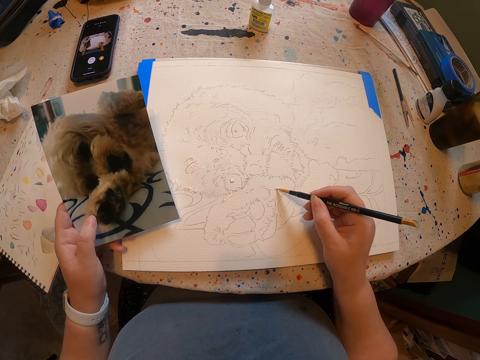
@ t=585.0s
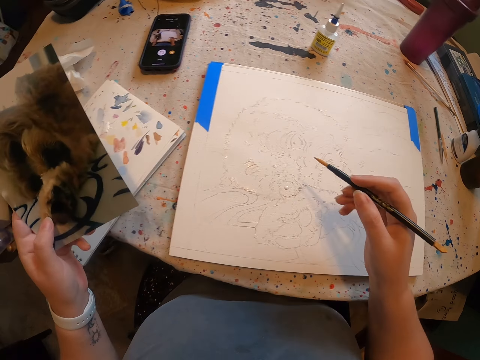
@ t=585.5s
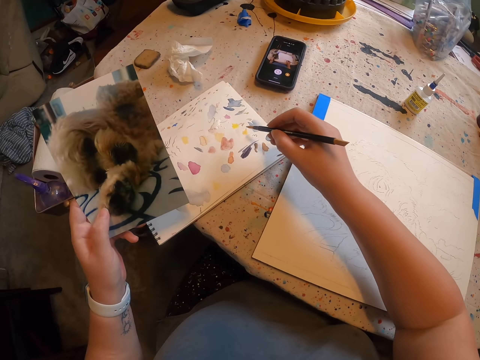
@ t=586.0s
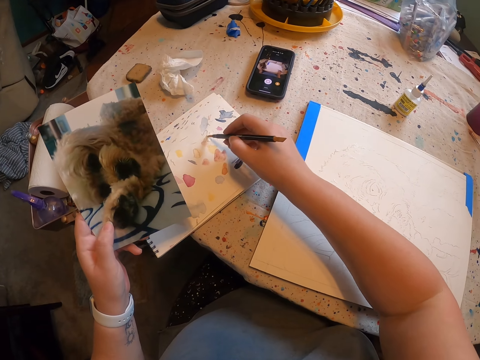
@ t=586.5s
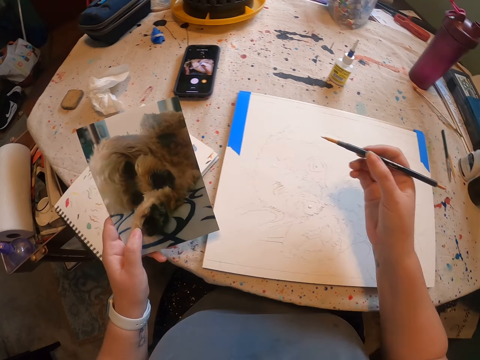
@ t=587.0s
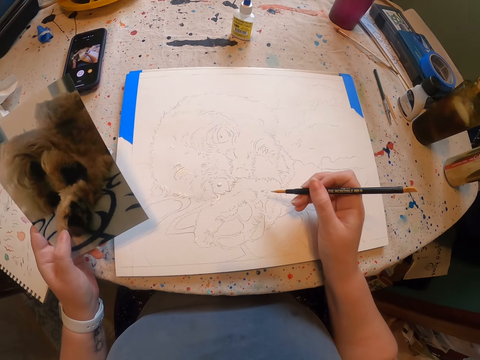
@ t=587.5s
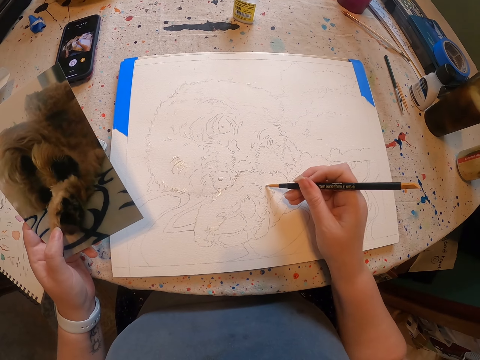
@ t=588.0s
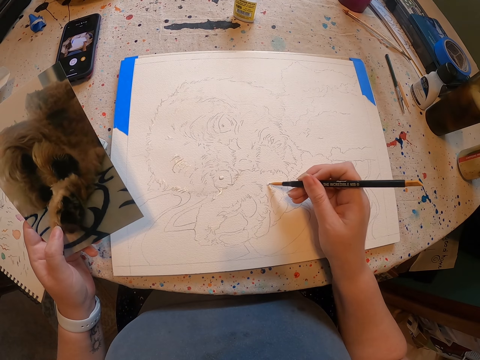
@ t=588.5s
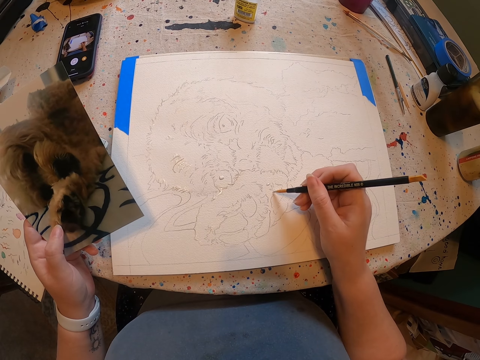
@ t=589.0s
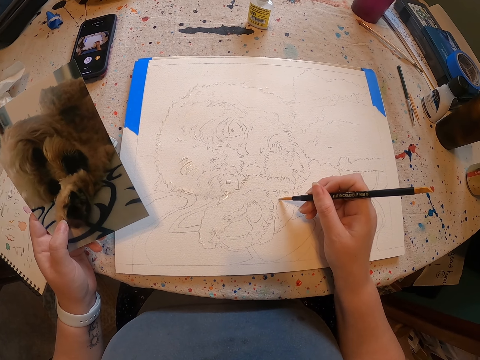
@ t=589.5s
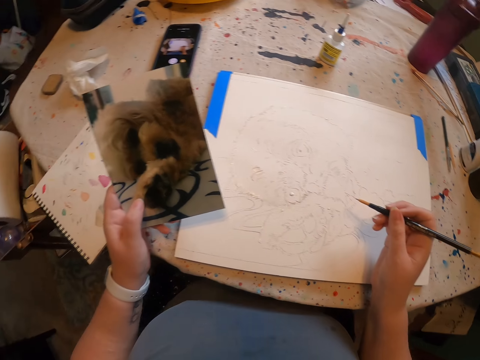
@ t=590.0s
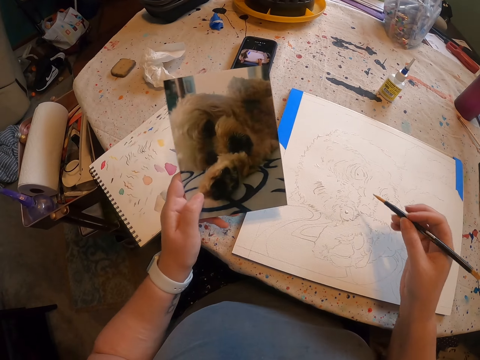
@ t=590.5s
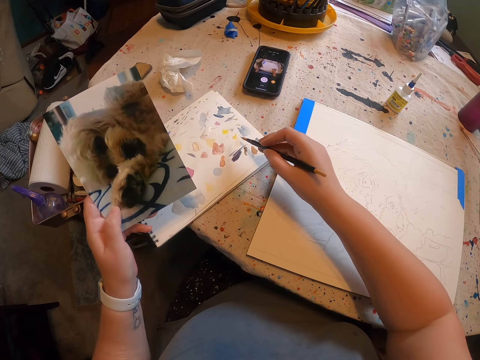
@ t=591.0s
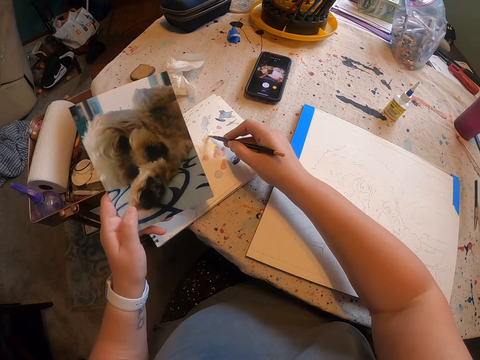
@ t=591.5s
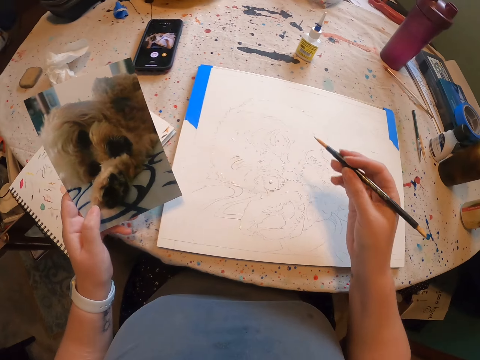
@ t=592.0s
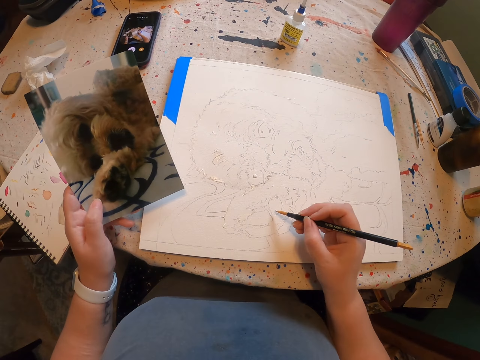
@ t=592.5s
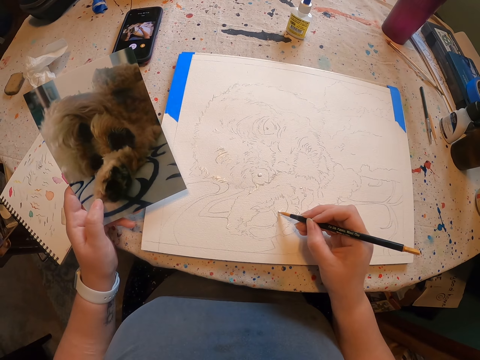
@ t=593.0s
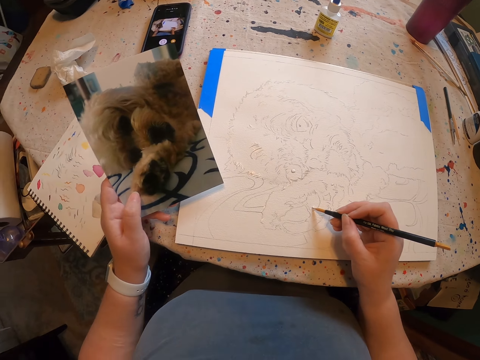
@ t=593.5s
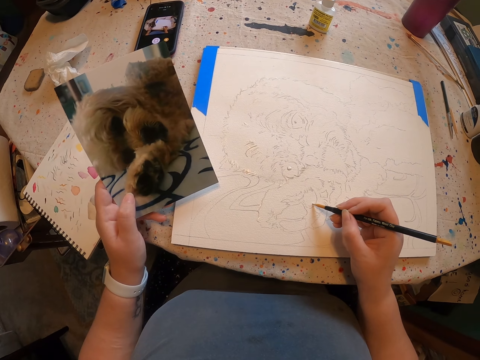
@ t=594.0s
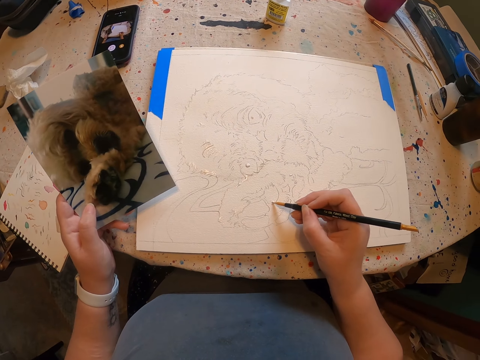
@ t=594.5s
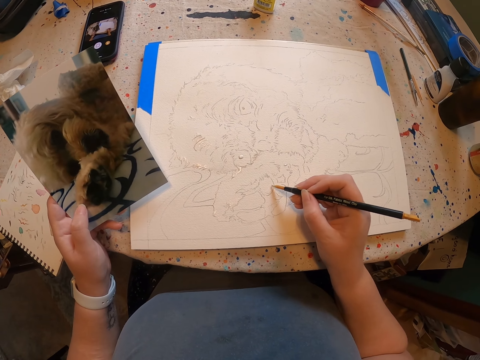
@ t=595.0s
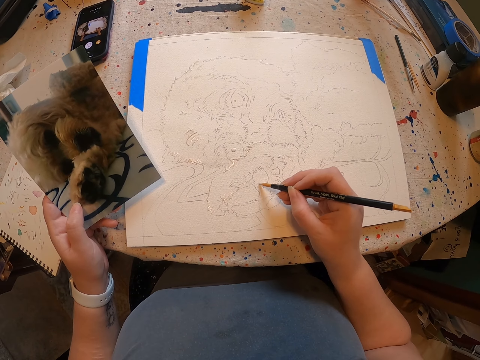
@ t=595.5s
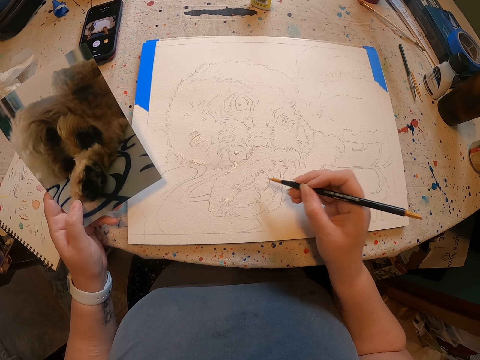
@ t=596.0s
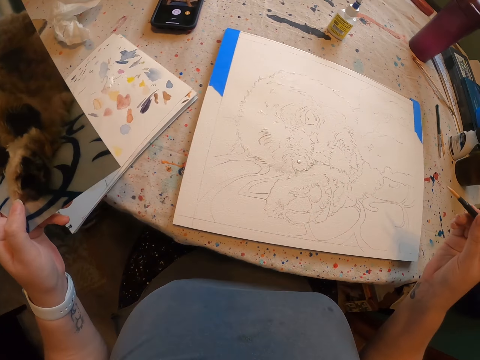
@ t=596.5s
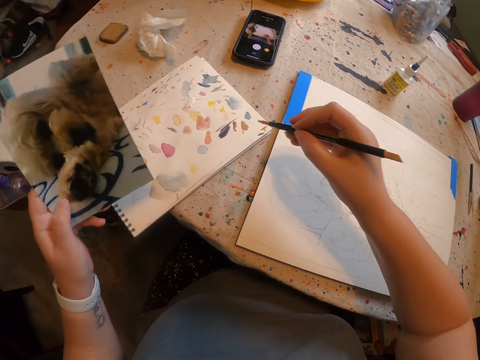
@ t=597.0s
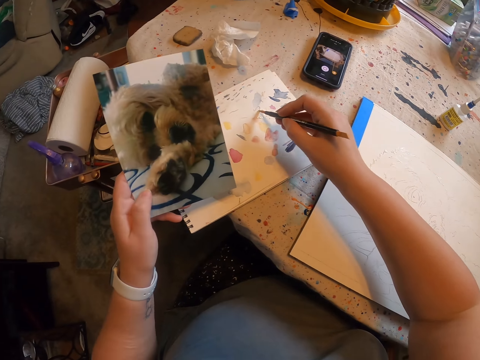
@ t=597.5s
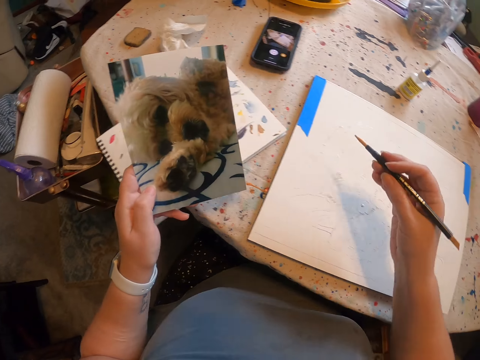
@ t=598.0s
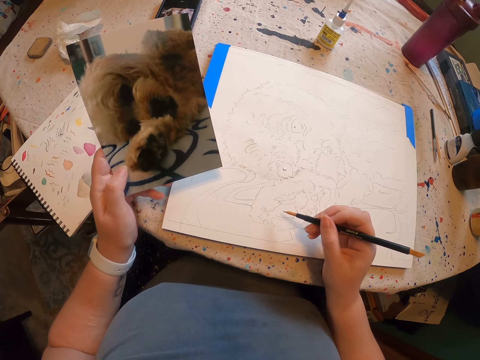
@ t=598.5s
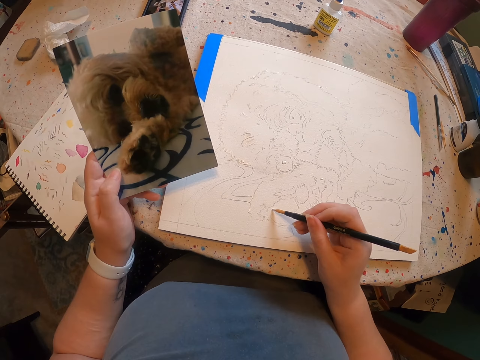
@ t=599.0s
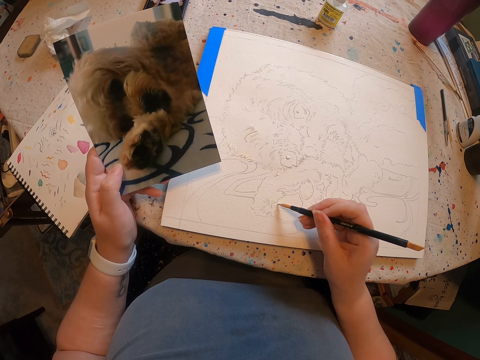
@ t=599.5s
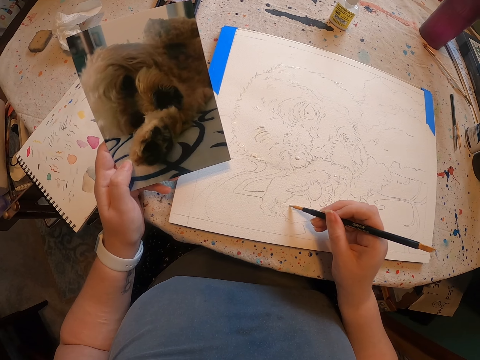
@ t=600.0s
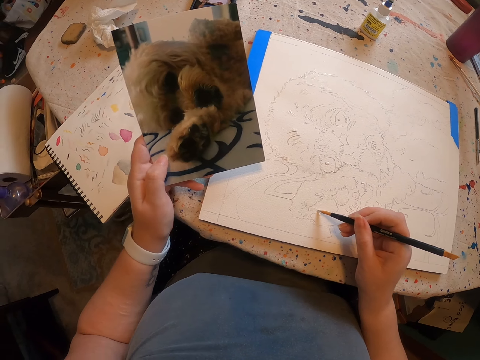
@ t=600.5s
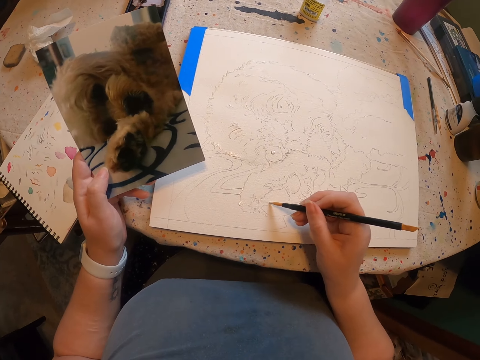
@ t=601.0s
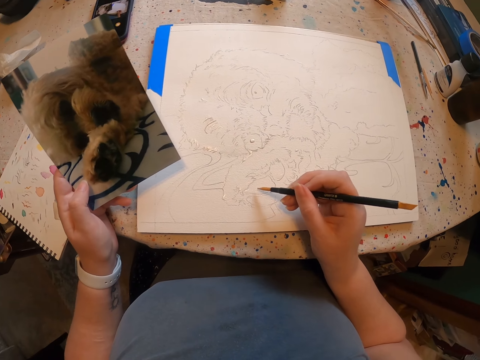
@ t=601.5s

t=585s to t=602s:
The camera wearer picks glue from the paper. They apply paint on a brush. They put the glue on the sketch. They draw with the brush. They apply paint on the brush. They draw with the brush. They apply paint on the brush. They draw with the brush.

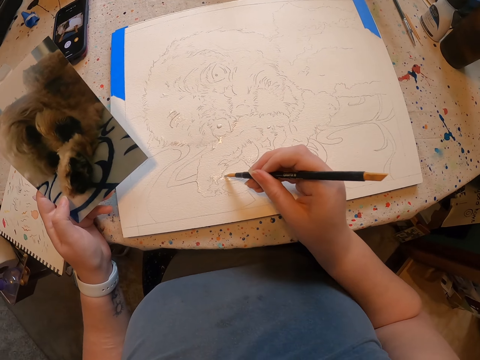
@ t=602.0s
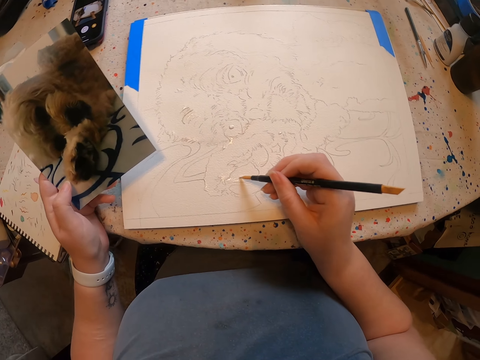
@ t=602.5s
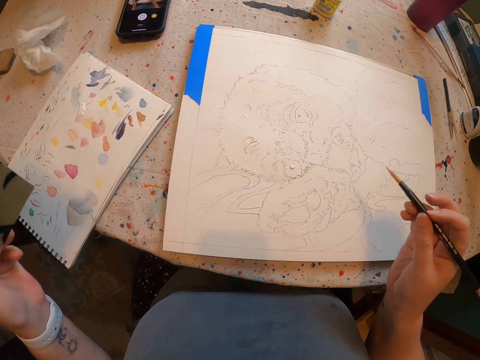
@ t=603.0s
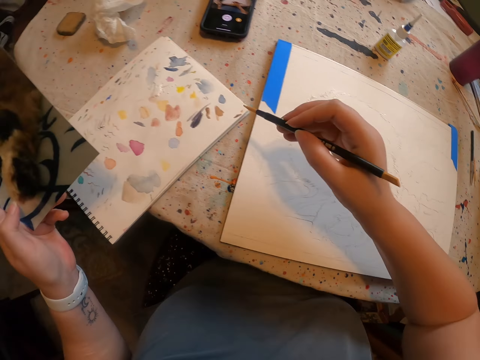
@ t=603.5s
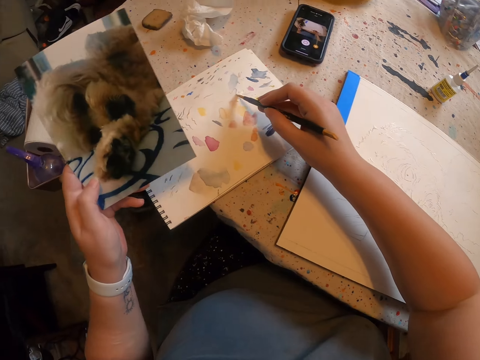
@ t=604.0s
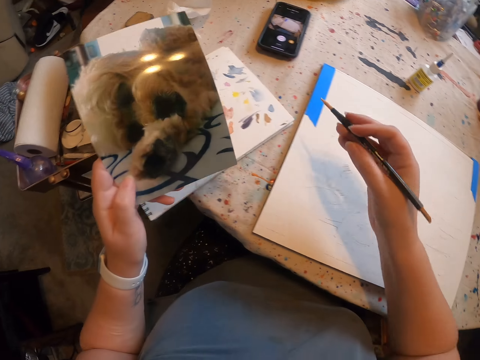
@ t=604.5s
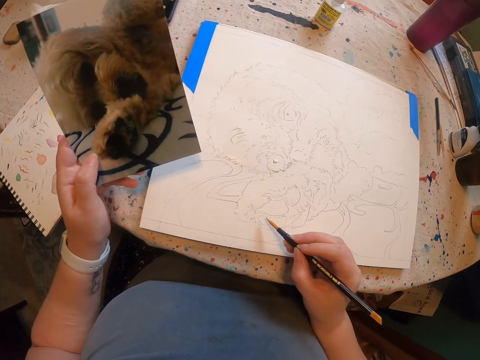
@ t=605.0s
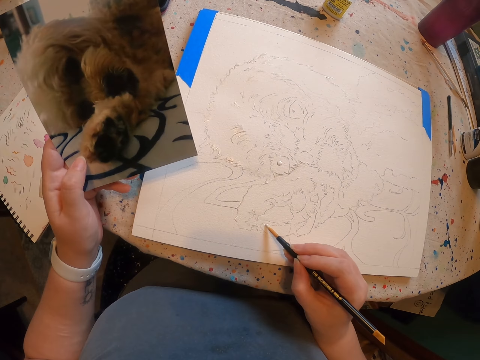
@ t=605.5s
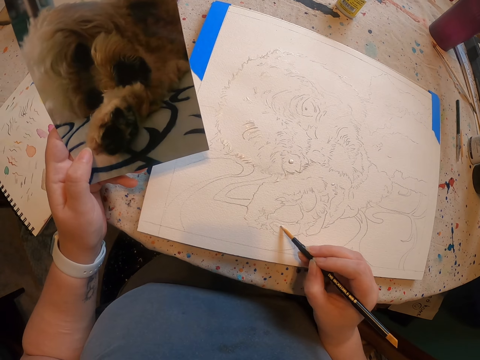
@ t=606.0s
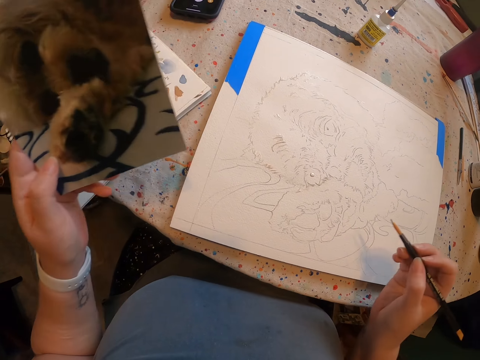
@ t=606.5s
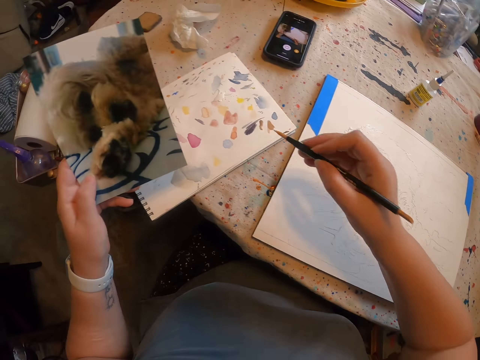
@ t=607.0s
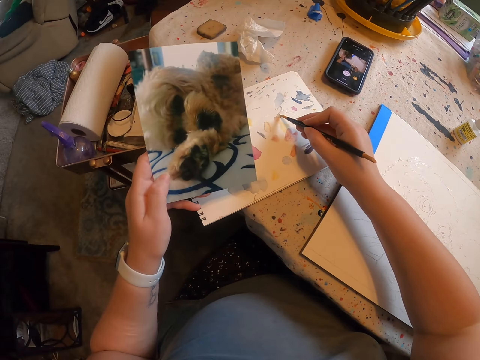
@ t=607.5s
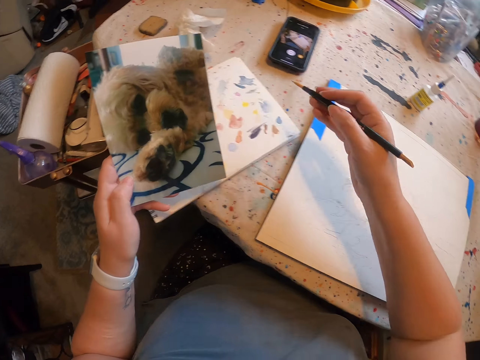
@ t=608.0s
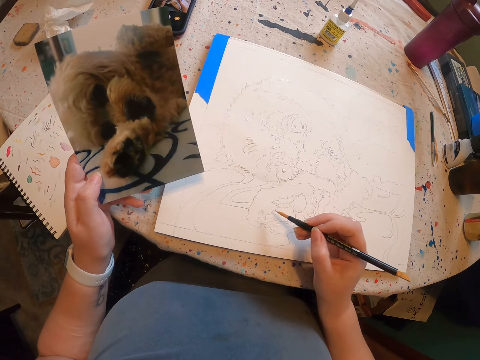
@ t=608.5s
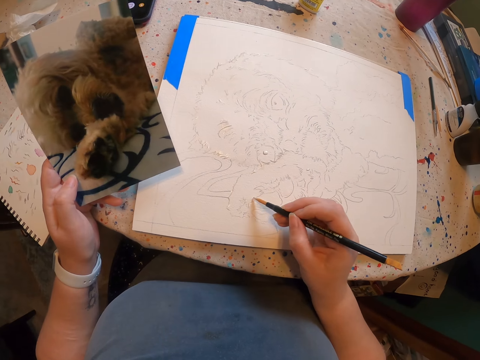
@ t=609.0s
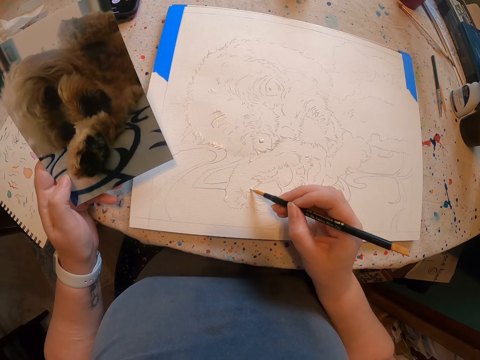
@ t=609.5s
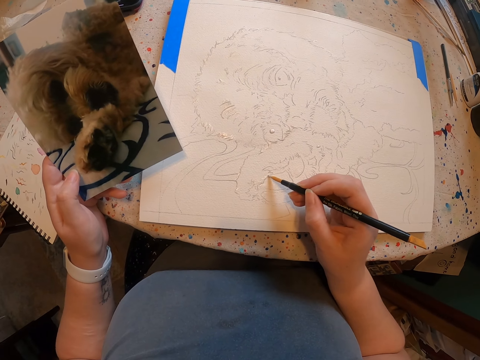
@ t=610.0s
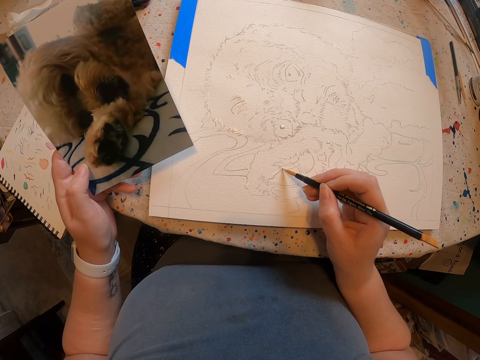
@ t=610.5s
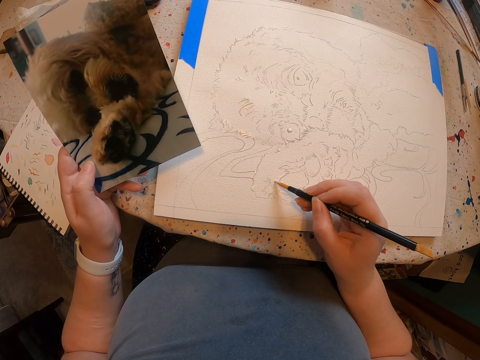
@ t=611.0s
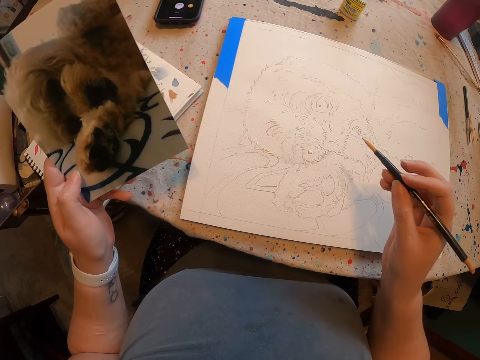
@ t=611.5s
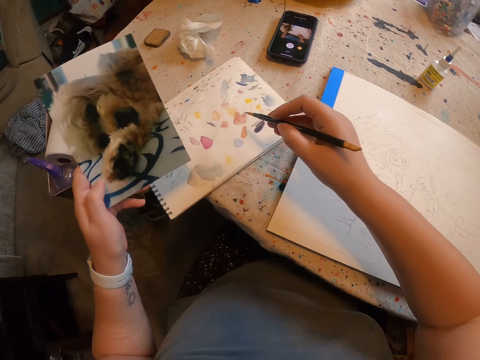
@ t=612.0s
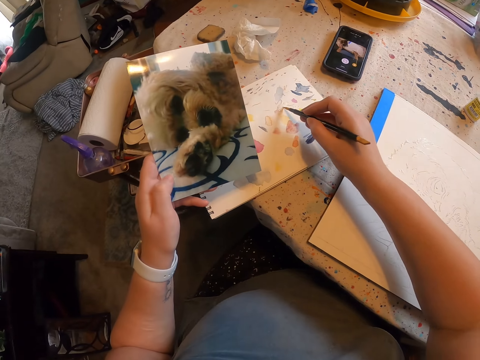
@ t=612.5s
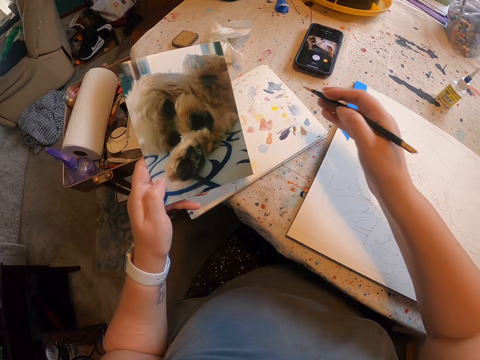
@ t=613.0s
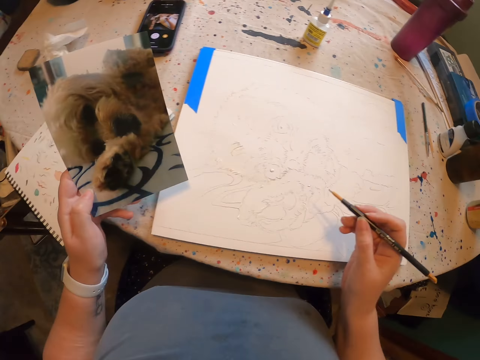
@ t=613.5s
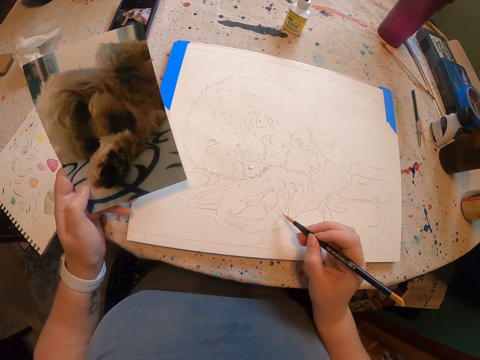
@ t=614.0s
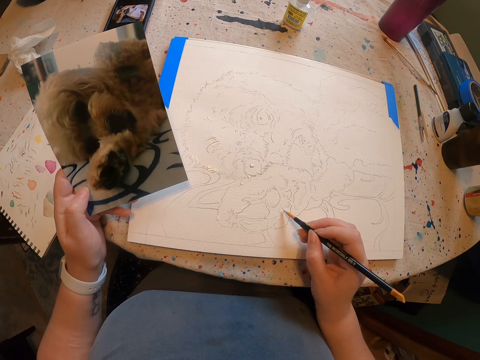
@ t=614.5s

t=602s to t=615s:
The camera wearer applies paint on a brush. They draw with the brush. They apply paint on the brush. They draw with the brush. They apply paint on the brush.
